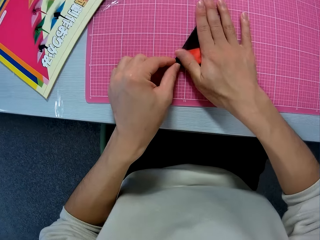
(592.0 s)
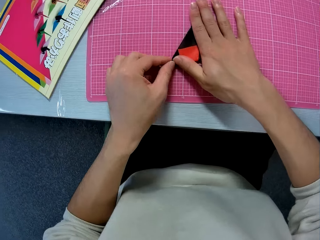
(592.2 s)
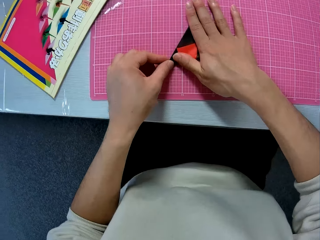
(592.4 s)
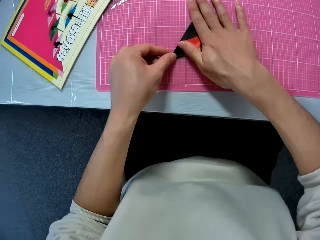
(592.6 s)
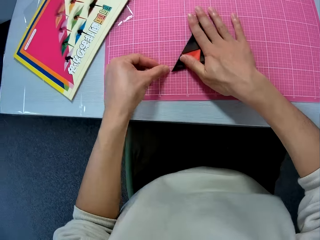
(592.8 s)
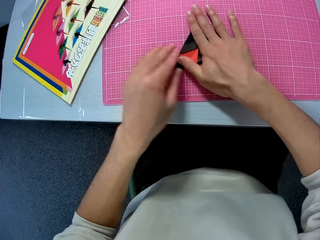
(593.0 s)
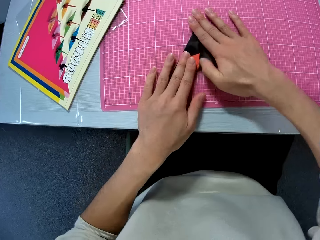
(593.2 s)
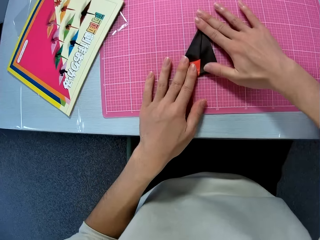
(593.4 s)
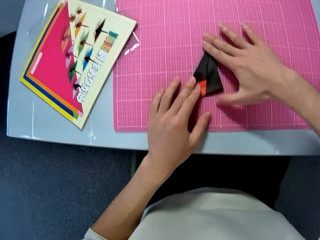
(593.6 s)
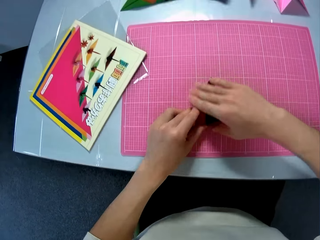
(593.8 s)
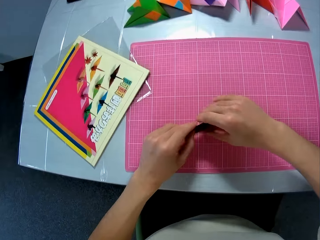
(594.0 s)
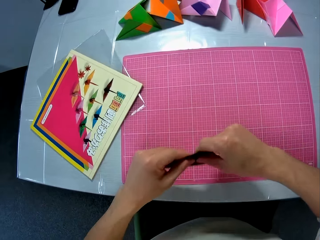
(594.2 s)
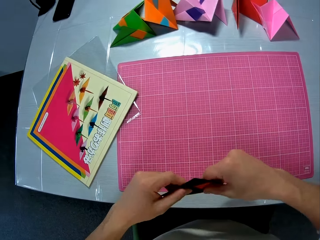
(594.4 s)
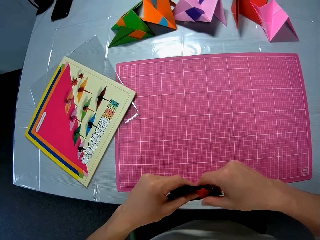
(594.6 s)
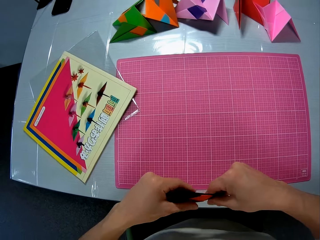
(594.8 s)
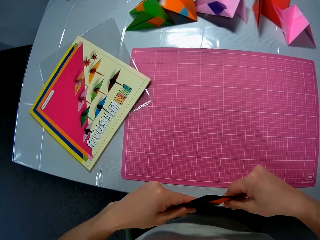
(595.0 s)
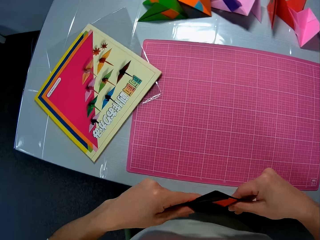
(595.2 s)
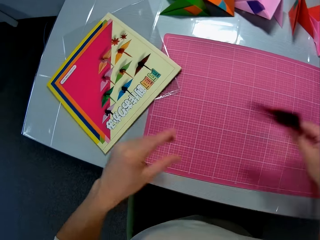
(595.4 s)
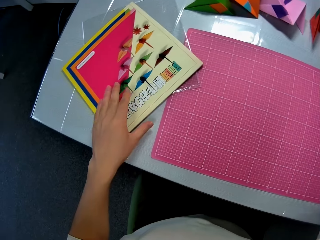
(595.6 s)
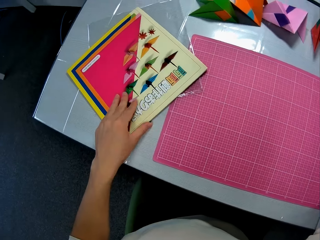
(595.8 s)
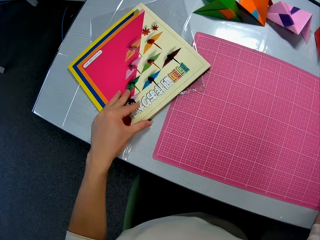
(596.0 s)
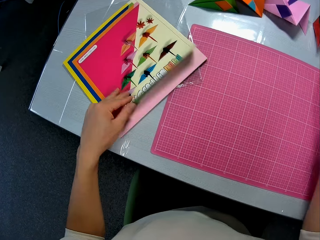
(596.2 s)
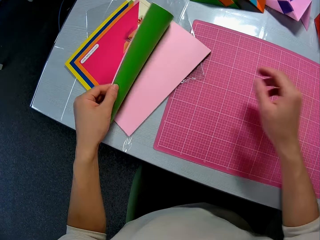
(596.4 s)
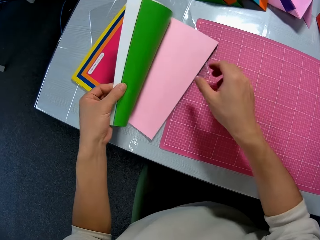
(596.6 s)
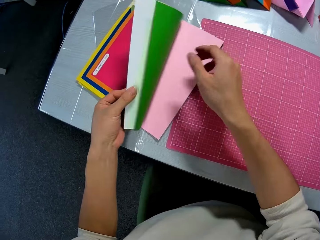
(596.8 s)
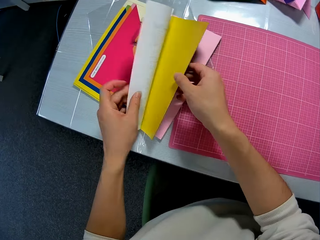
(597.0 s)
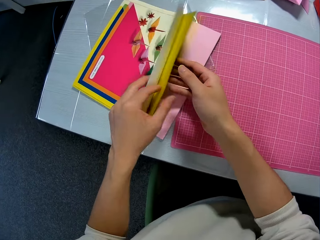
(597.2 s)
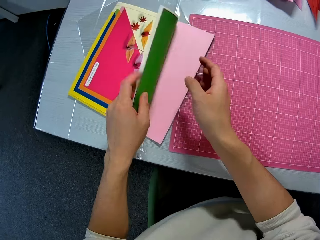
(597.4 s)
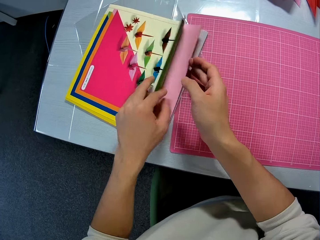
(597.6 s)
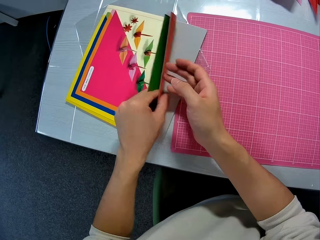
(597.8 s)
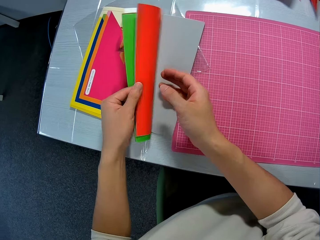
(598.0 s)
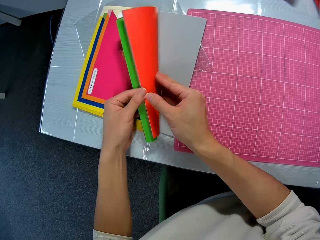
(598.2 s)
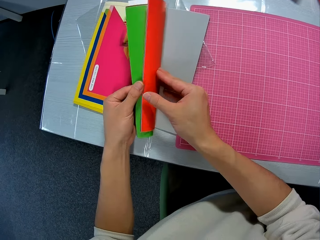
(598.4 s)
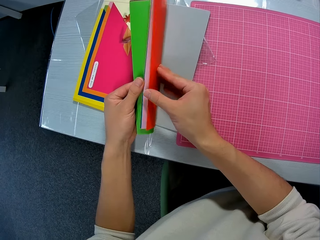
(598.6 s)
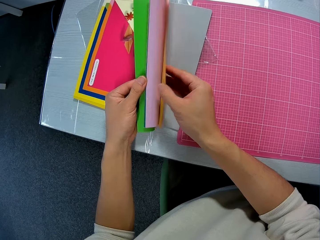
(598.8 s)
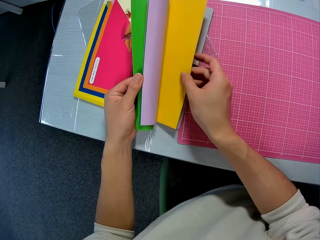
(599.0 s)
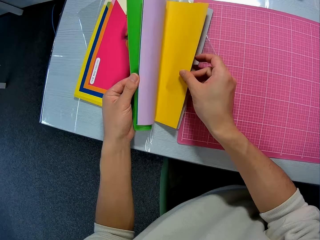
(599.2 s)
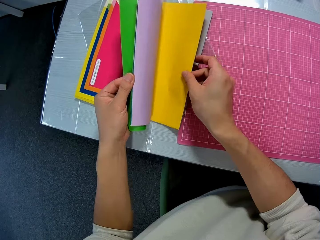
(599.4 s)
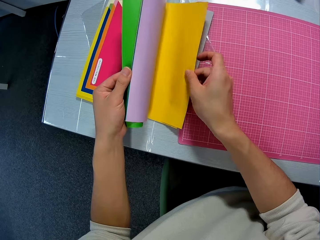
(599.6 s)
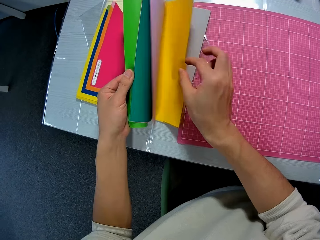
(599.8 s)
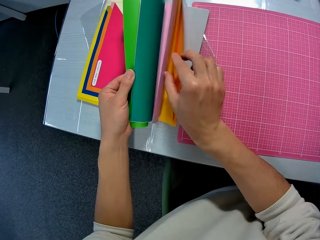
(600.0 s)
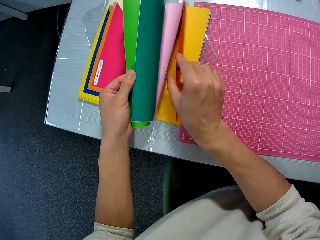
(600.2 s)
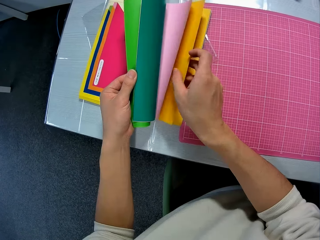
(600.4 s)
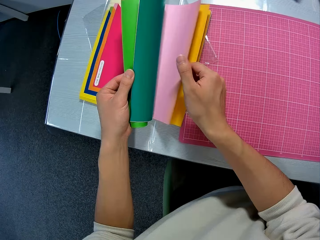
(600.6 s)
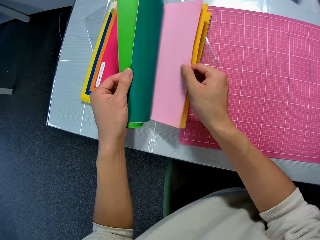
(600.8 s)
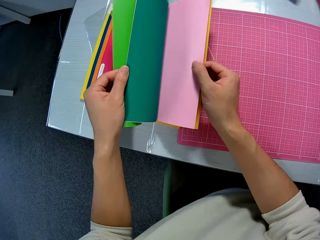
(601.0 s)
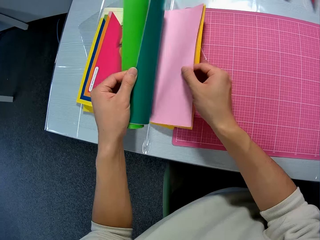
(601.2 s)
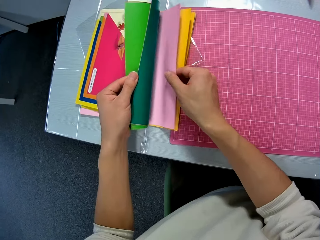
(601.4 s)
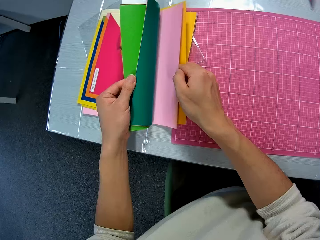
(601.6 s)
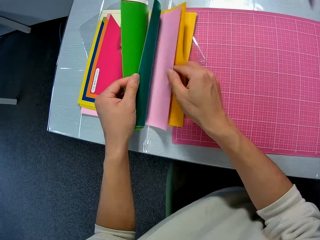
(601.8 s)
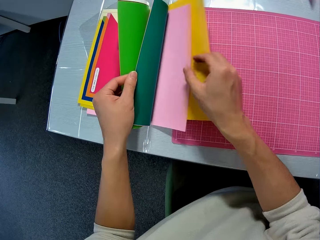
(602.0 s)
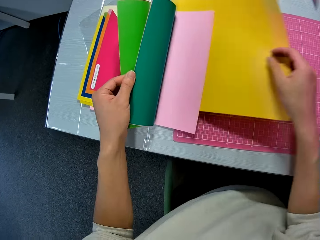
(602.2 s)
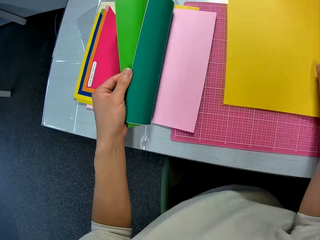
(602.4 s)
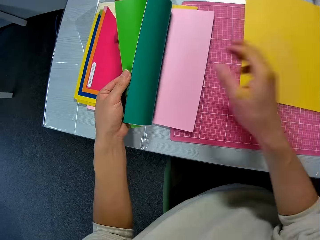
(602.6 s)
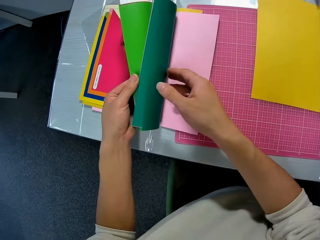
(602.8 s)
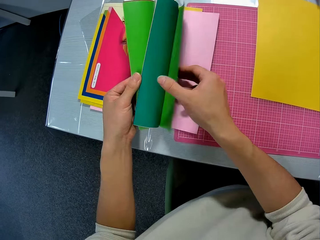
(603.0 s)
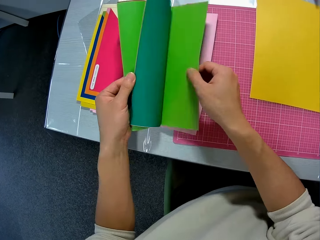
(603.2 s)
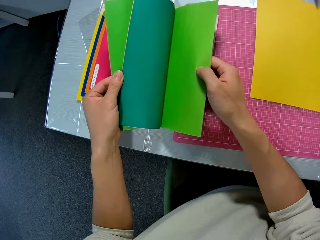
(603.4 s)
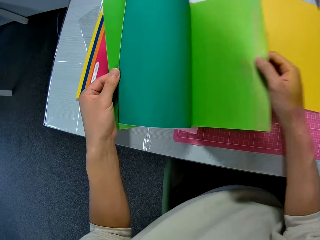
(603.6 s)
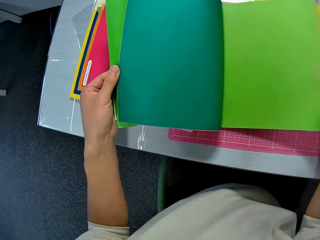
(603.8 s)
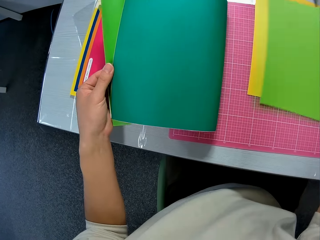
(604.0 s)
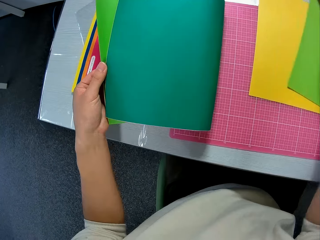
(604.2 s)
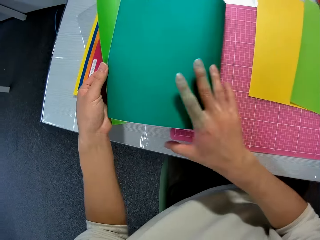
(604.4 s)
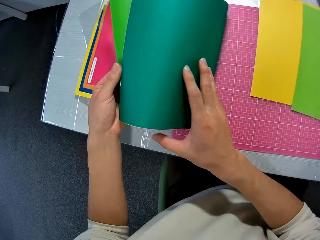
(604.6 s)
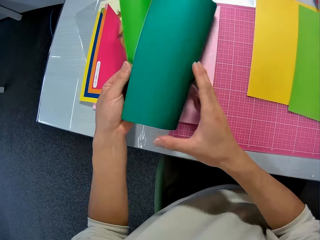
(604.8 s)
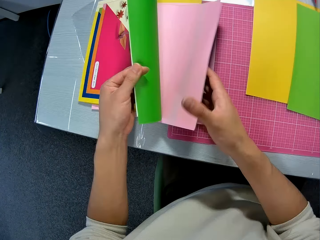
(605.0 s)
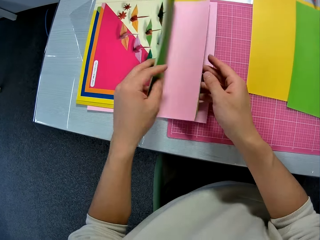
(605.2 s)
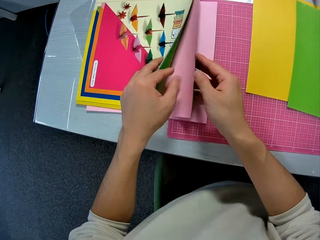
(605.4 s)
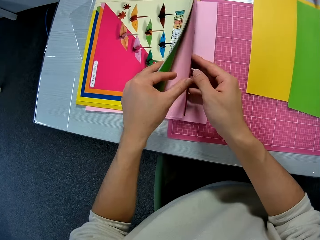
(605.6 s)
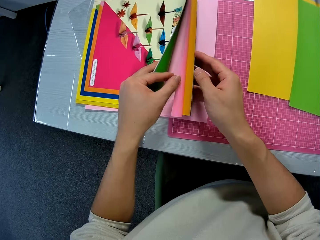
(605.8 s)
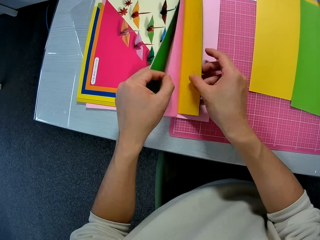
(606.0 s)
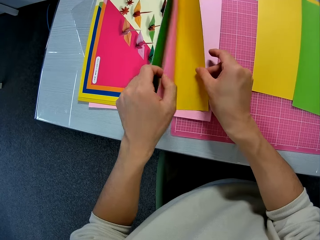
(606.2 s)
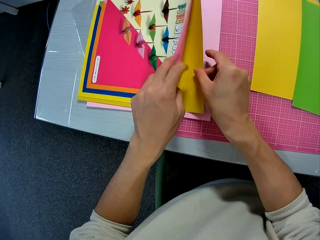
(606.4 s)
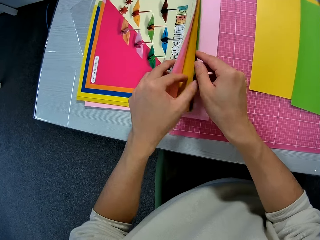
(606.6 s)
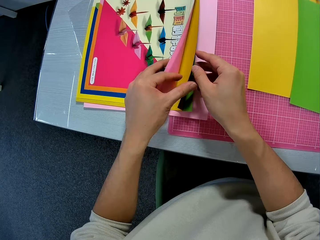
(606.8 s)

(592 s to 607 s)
The camera wearer picks up the folded craft sheet from the table. They hold up the paper craft. They put away the paper craft. They drop the folded craft sheet on the table. They open the pack of craft sheet on the table. They hold the paper craft. They check through the craft sheet in the pack. They flip the paper craft. They take out some of the craft sheet in the pack.

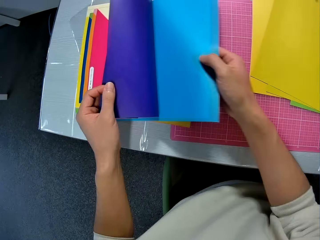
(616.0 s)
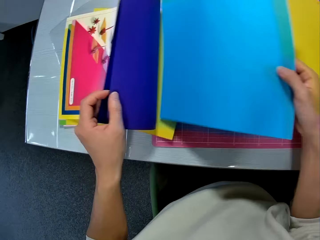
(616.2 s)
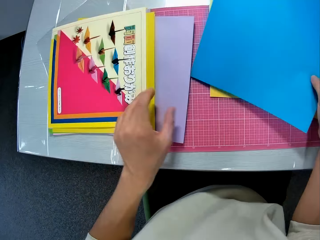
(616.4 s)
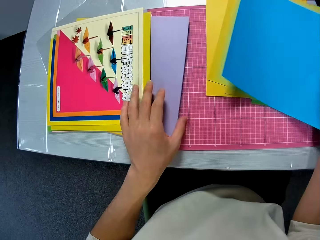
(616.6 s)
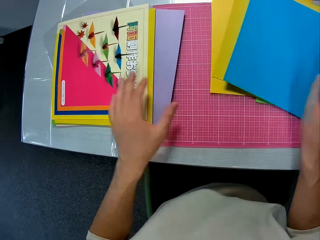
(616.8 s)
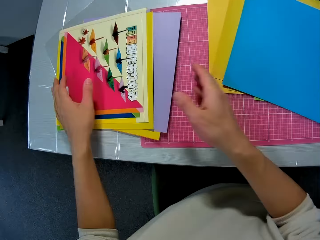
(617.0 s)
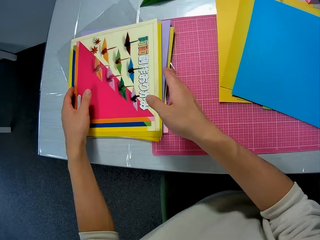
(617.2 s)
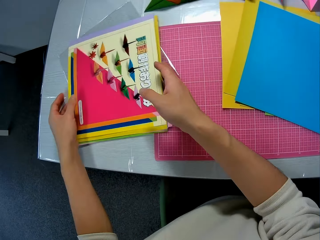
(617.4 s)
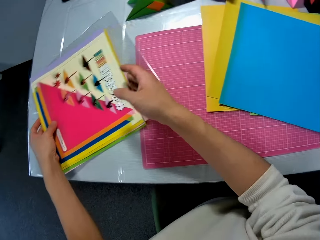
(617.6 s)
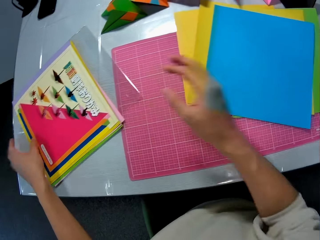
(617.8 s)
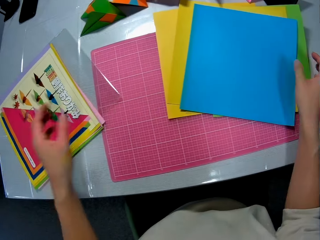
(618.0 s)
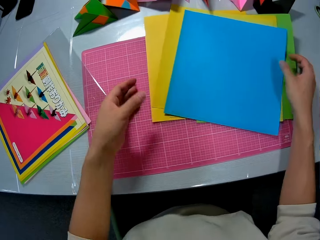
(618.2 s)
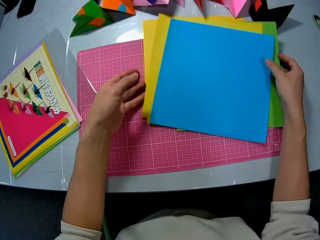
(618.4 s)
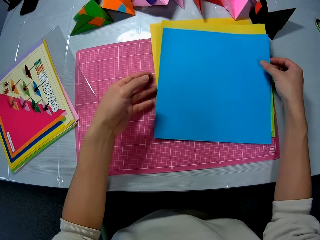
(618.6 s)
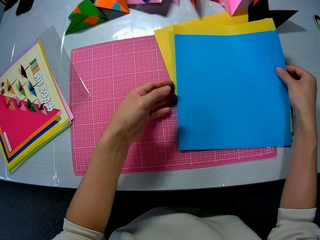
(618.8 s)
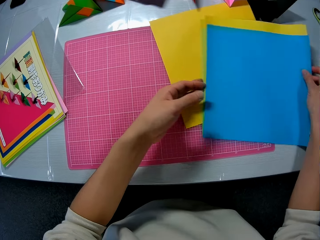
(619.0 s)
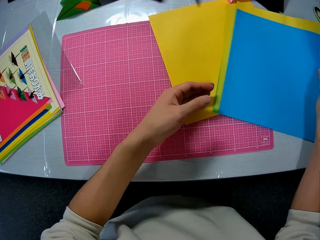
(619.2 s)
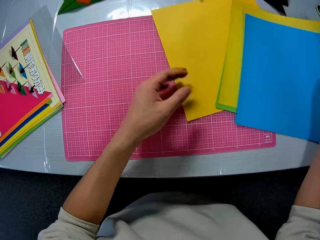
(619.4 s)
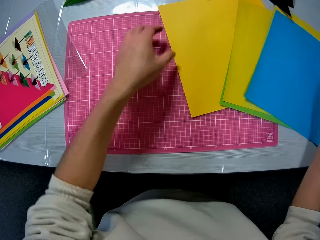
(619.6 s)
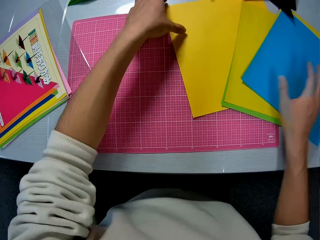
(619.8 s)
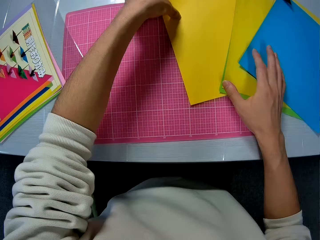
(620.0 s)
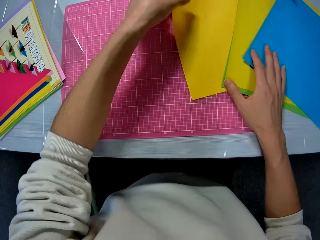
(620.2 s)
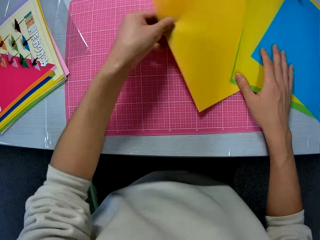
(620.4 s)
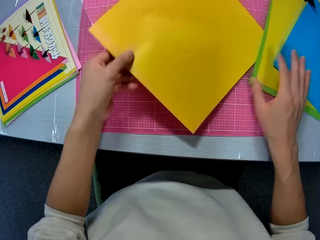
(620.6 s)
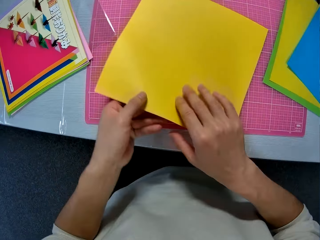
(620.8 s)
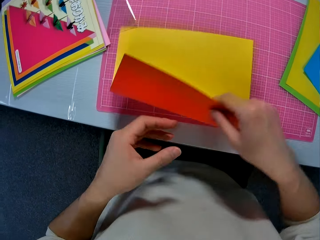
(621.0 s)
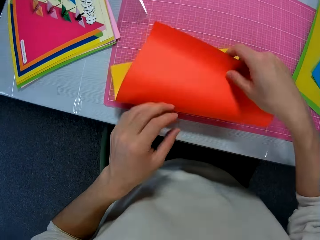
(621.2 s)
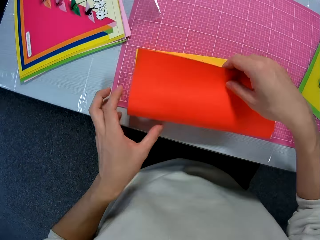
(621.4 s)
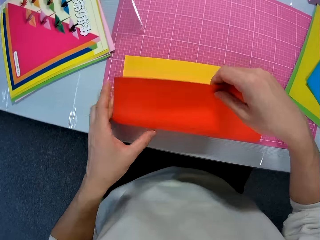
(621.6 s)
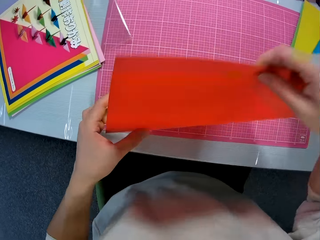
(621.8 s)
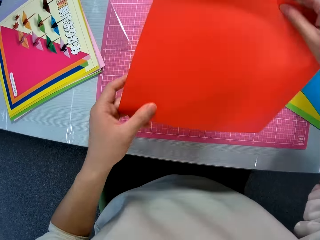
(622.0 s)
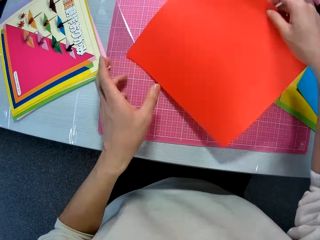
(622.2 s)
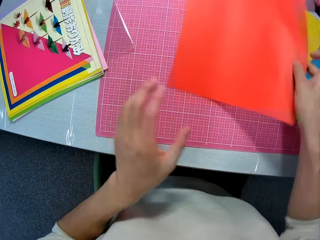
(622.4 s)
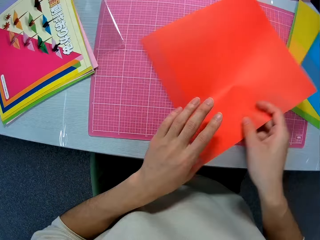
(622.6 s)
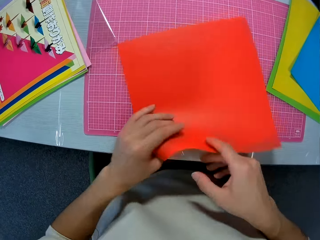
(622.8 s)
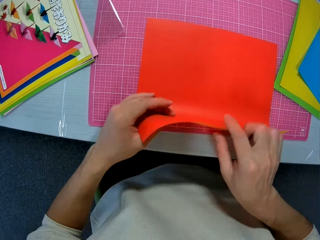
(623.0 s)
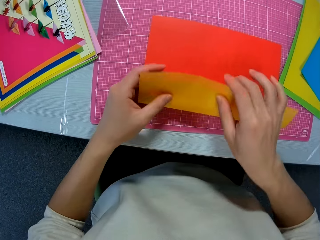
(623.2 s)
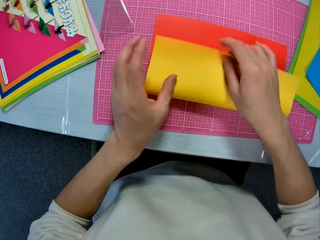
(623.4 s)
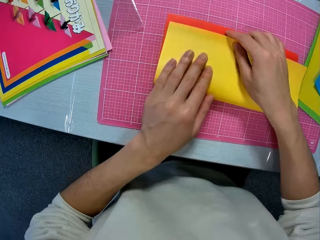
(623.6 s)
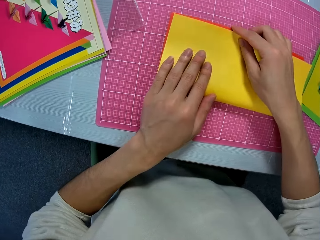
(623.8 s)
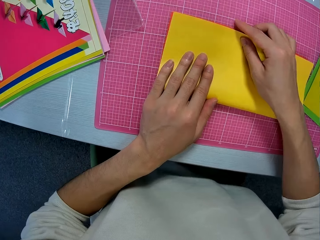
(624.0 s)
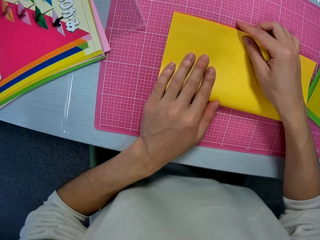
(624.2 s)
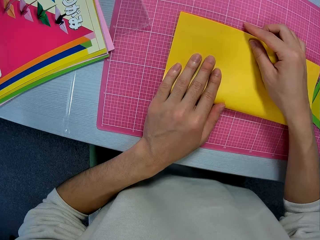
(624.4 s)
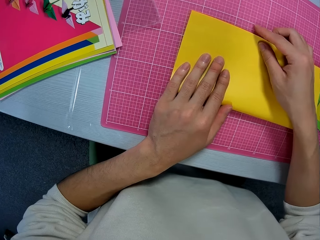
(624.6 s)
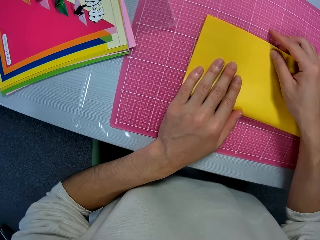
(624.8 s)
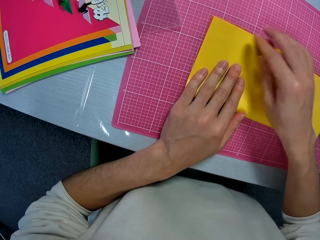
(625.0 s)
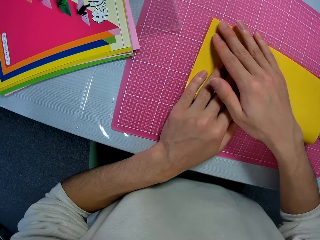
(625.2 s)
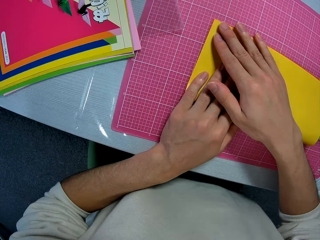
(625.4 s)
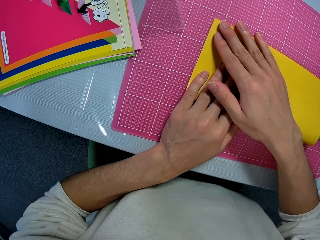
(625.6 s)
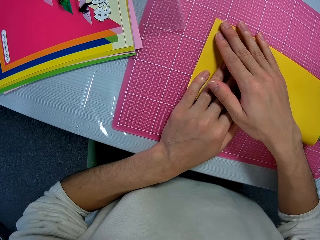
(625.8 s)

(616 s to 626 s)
The camera wearer puts away the paper craft file. He shifts the pack of the craft sheet on the table. He shifts the craft sheets on the table. He takes one of the craft sheets on the table. He attempts to fold the craft sheet in his hand. He holds up the paper craft. He turns the craft sheet in his hand to the other face. He folds the craft sheet with his hands.
